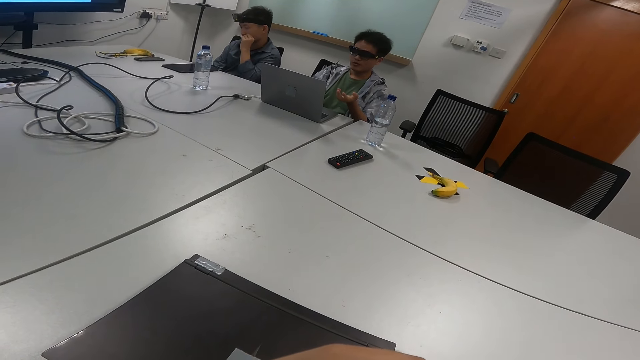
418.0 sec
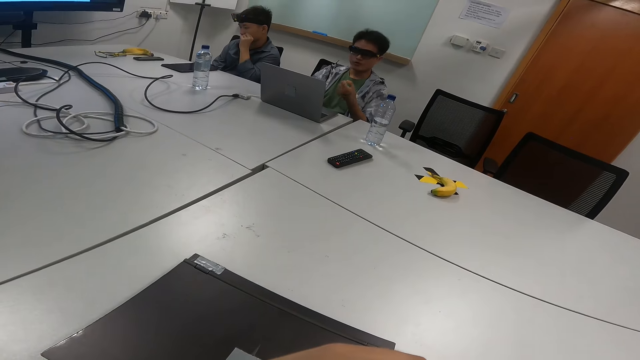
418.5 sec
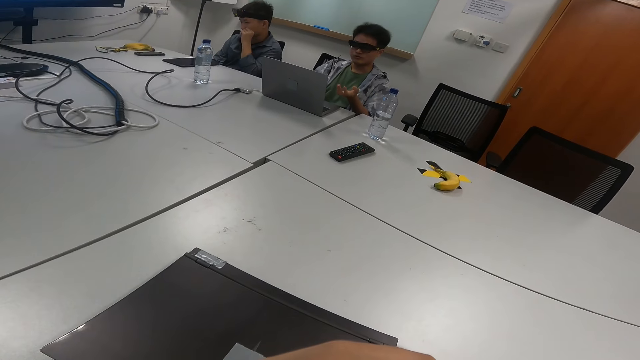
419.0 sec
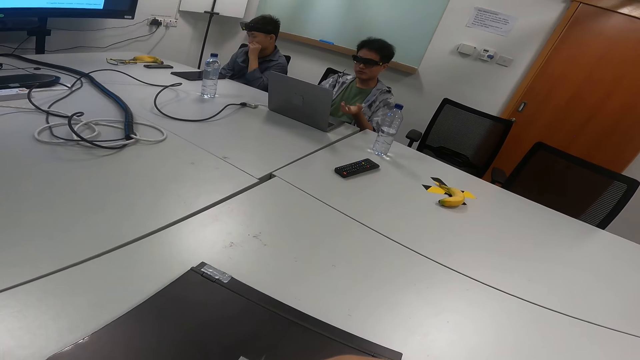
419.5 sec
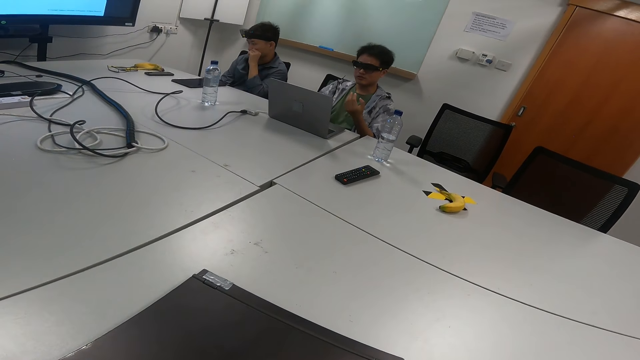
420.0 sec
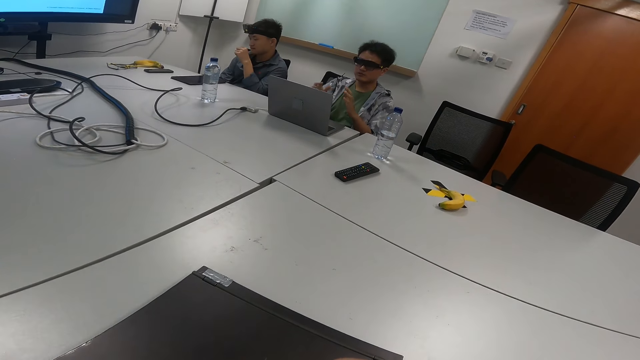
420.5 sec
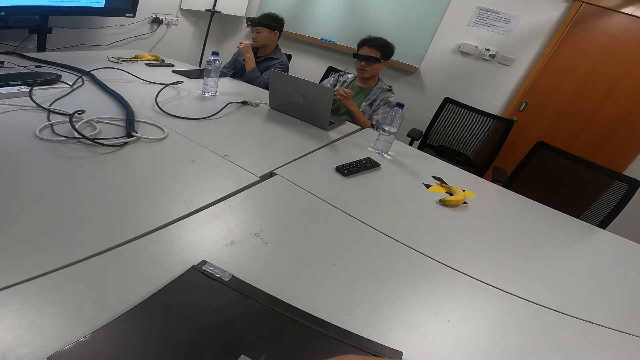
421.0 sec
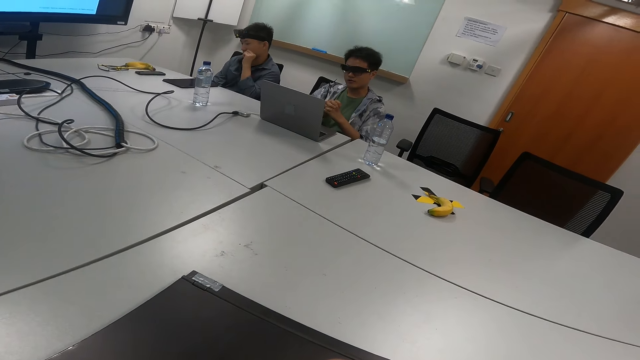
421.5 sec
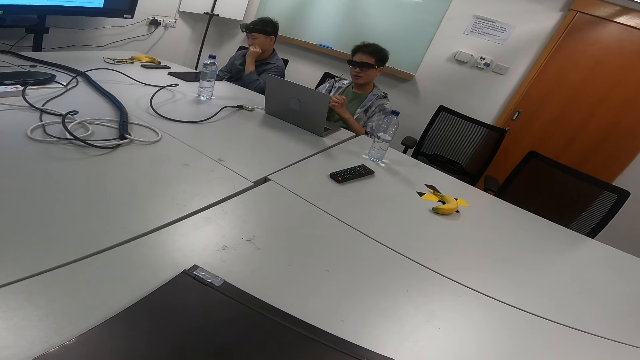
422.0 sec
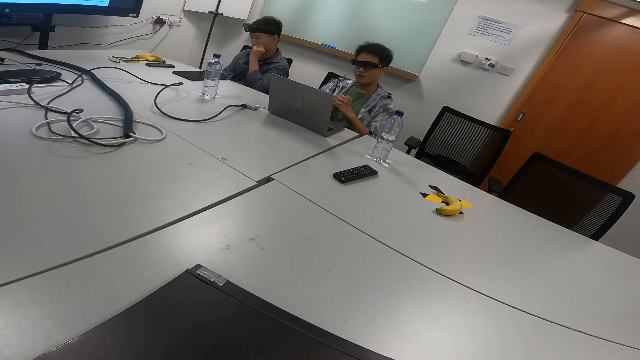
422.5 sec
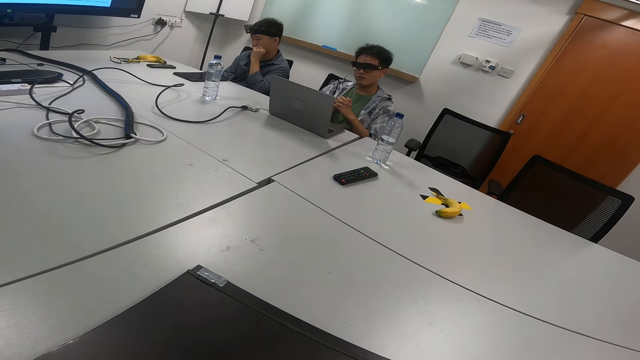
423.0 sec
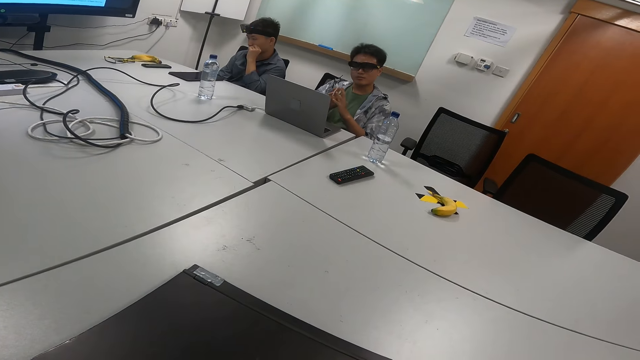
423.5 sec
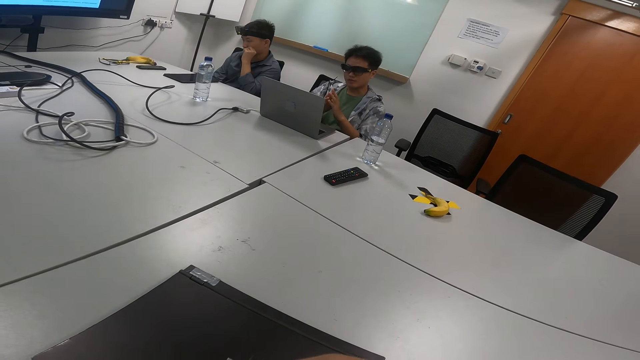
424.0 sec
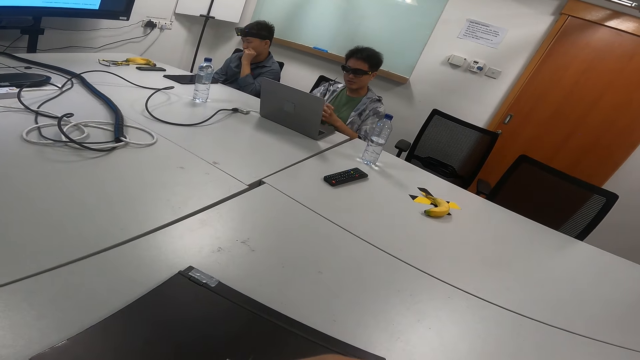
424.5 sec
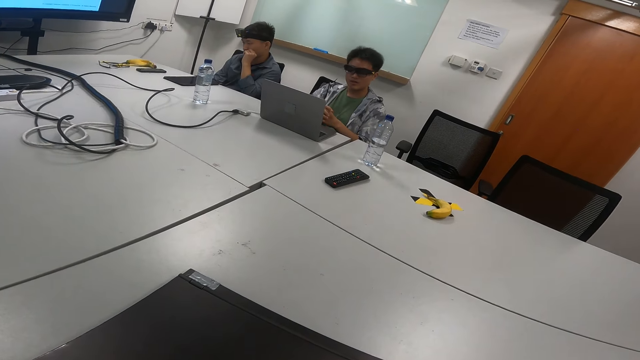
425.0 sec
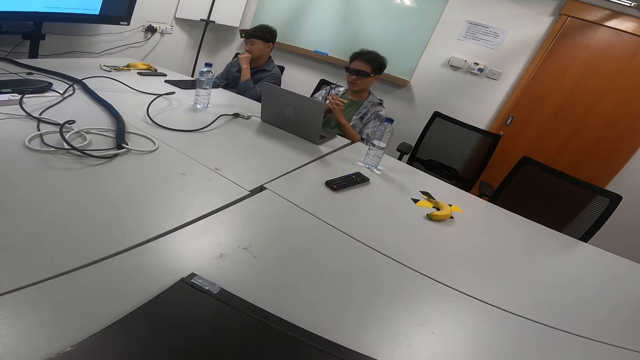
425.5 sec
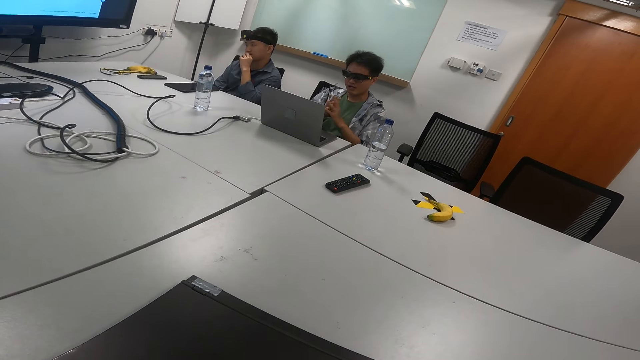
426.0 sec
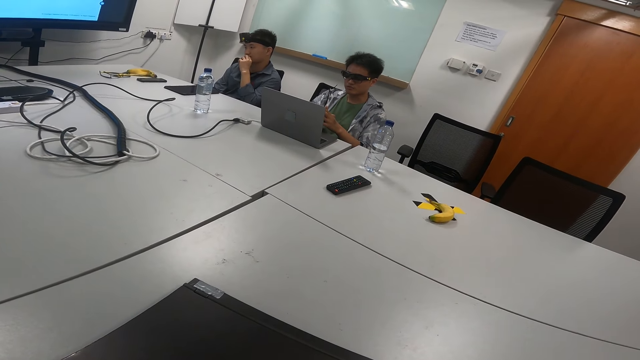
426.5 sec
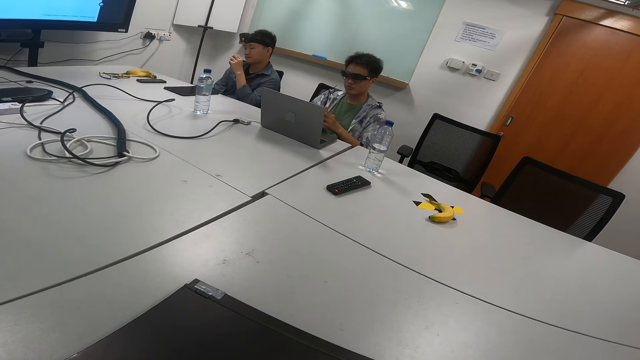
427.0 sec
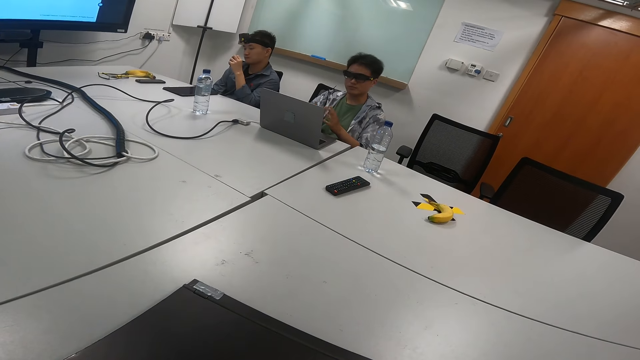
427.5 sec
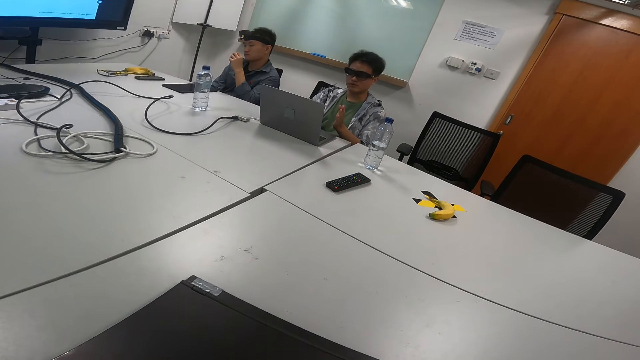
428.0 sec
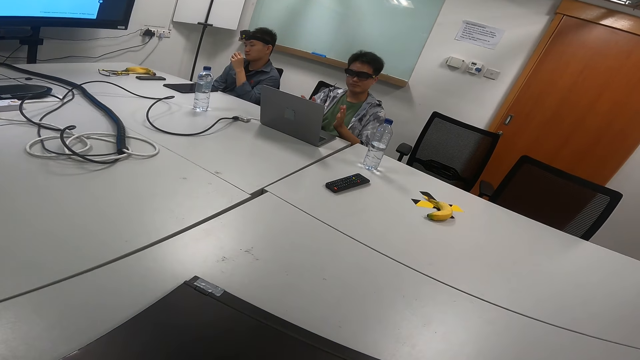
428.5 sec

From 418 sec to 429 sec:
A man looks at the laptop.

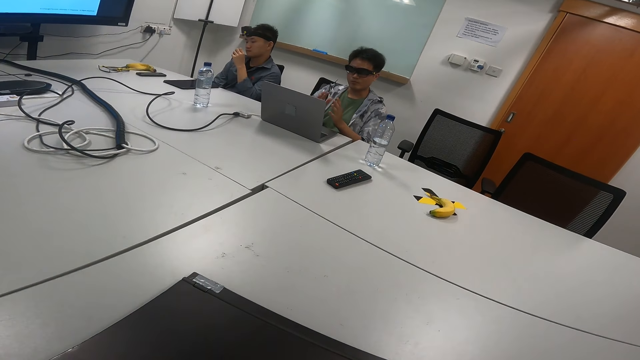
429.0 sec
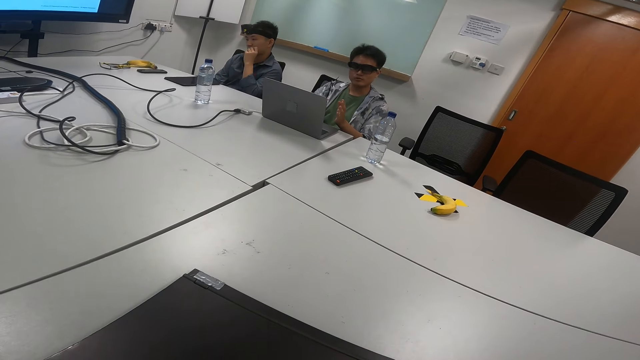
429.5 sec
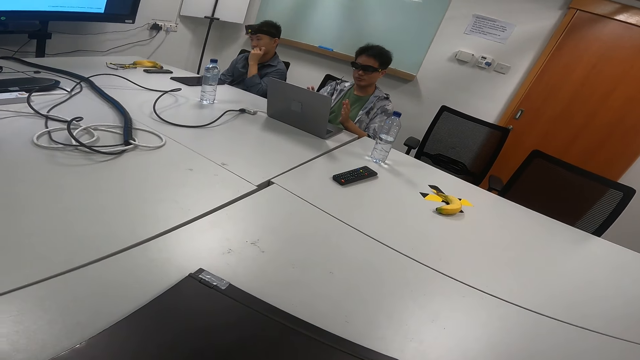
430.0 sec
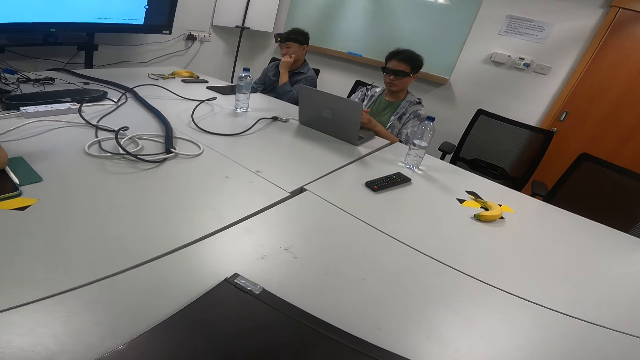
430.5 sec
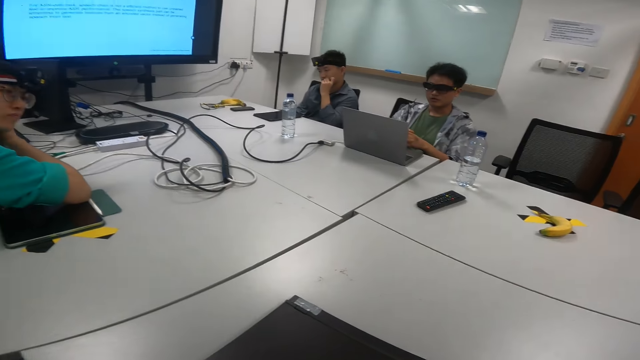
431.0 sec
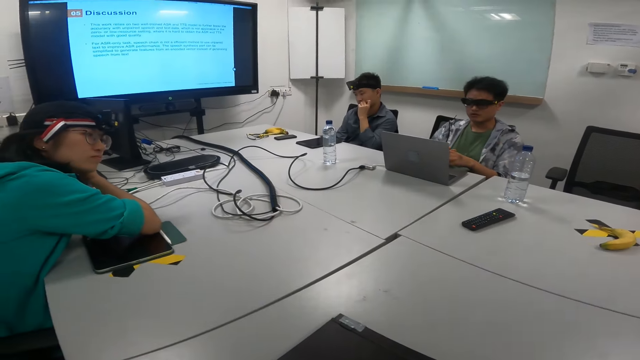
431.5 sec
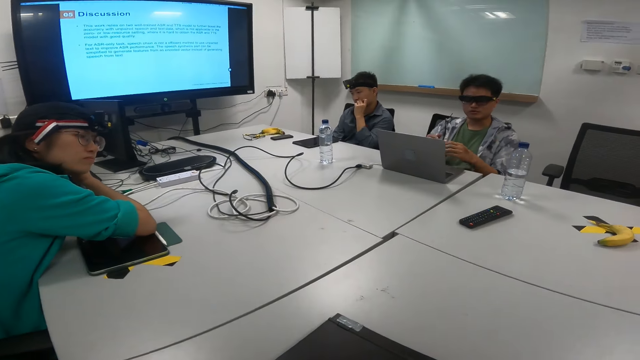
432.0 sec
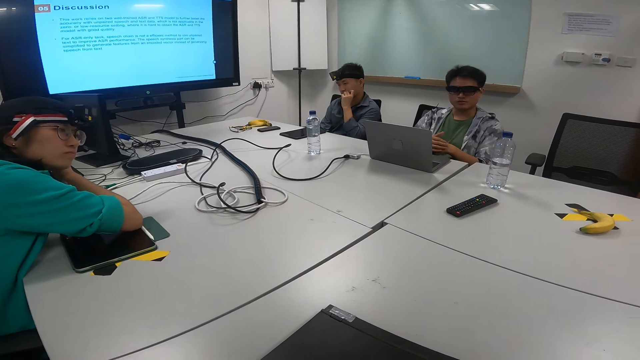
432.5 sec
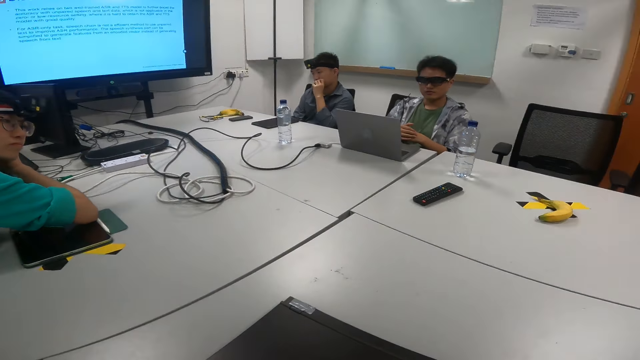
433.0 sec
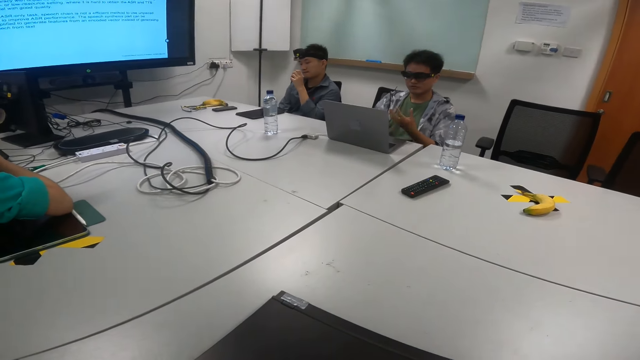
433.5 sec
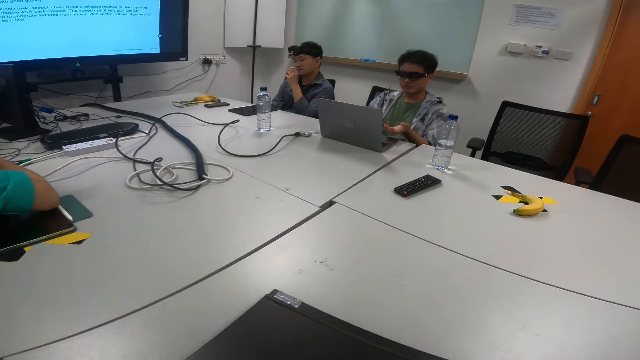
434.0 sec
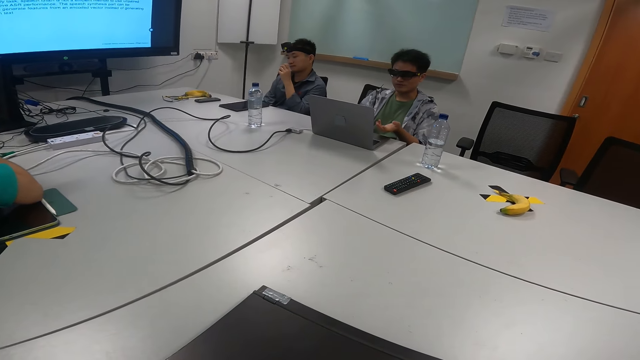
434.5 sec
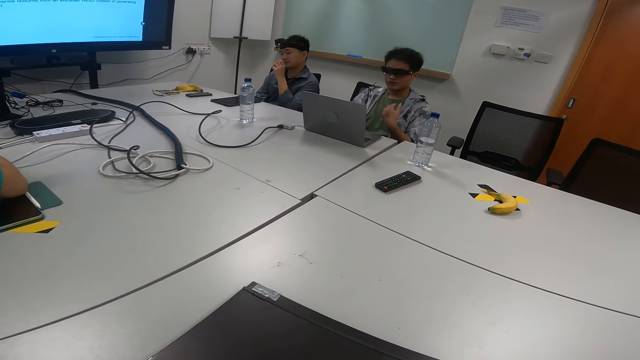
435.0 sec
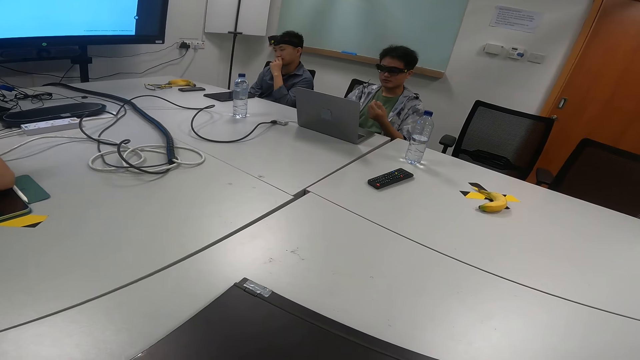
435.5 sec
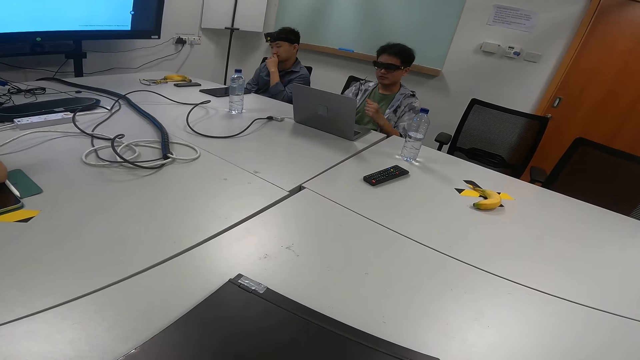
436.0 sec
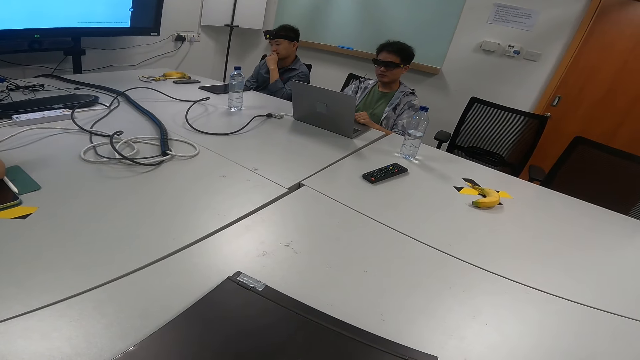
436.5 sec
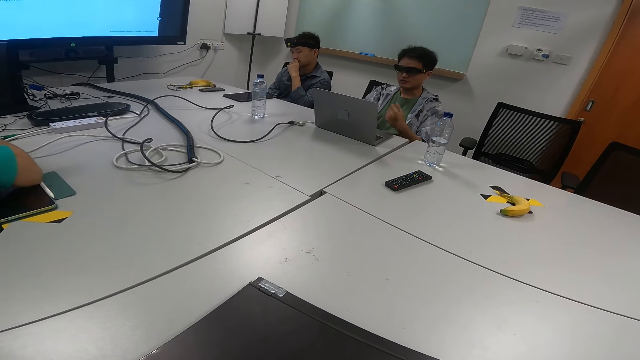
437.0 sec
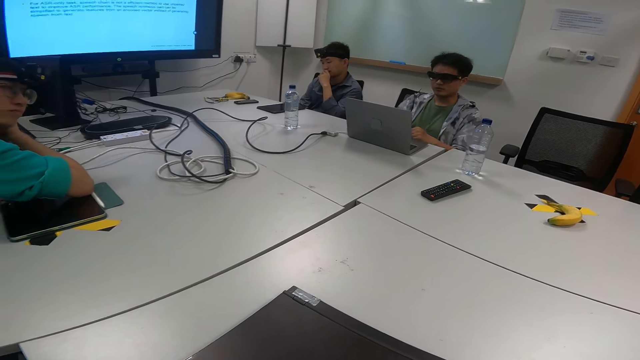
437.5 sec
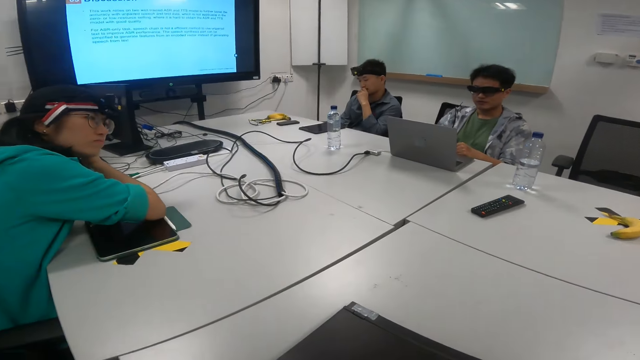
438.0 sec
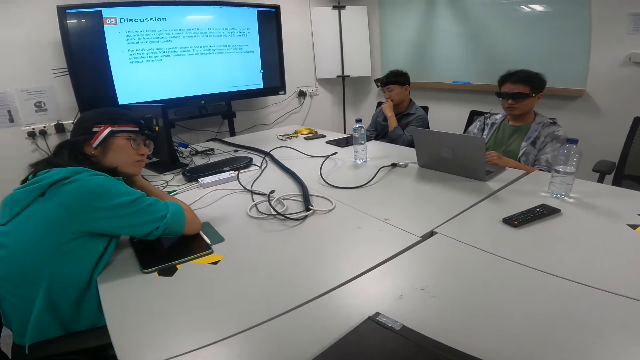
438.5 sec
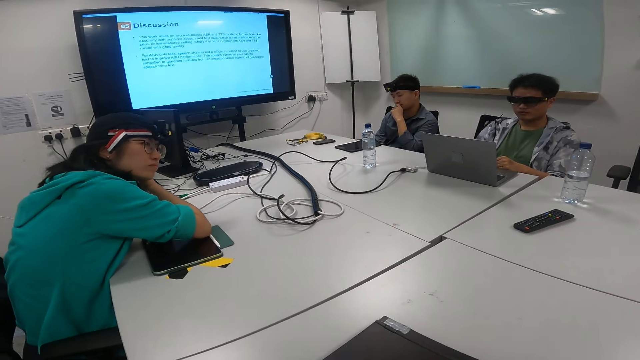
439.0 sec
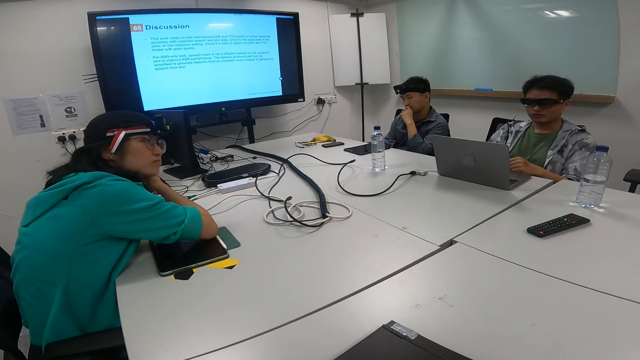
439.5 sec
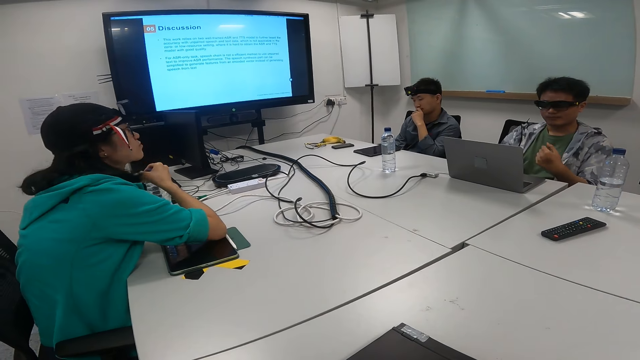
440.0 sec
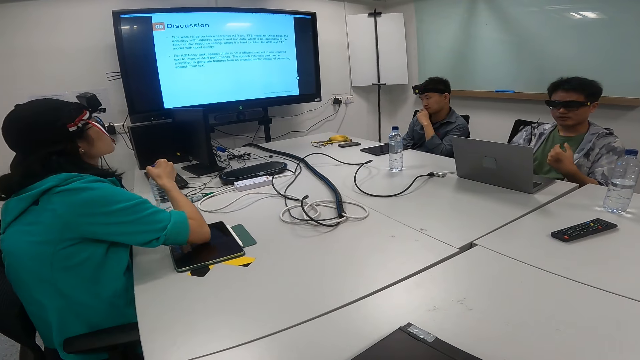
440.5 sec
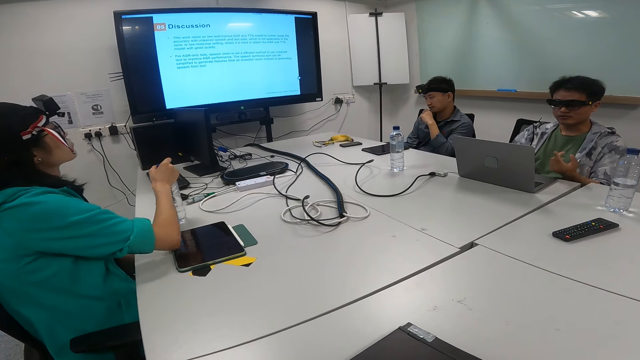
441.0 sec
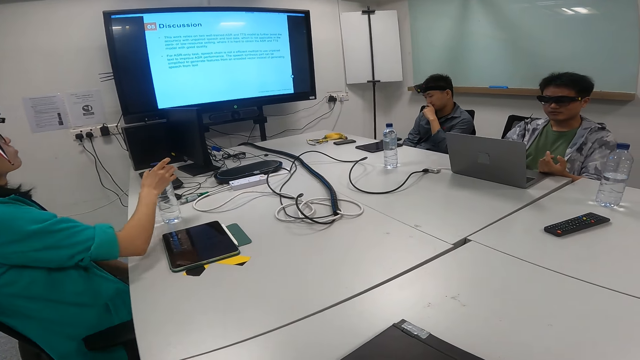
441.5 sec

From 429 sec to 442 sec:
The camera wearer looks at the television screen. A woman leans on the chair.
